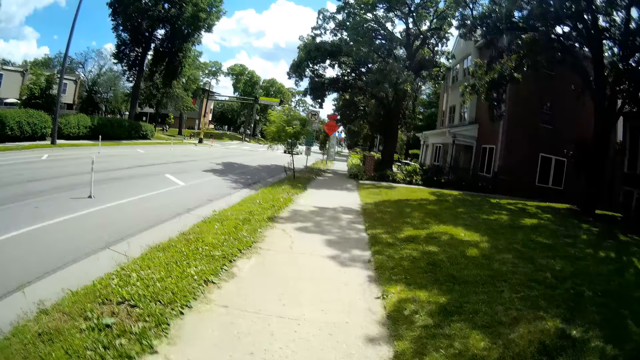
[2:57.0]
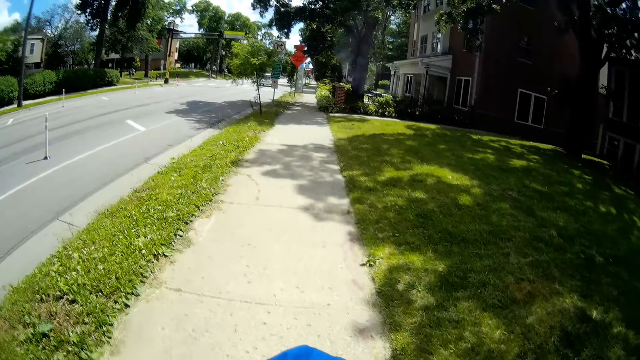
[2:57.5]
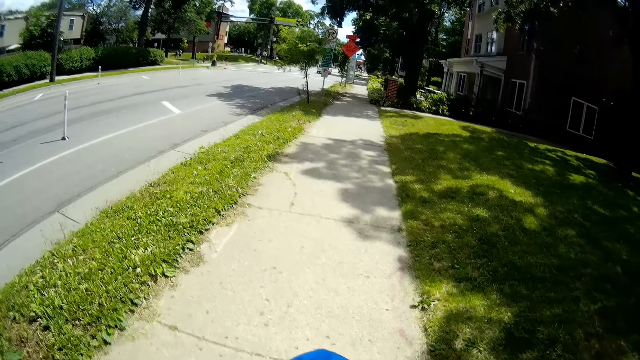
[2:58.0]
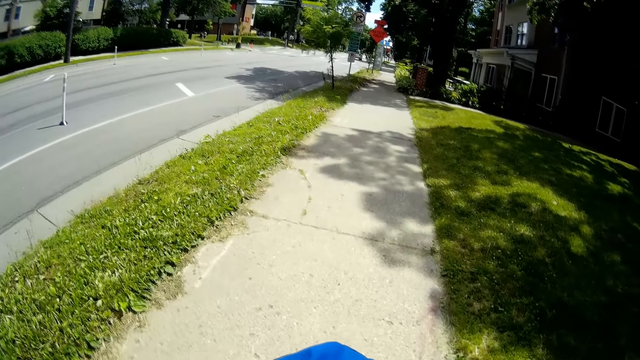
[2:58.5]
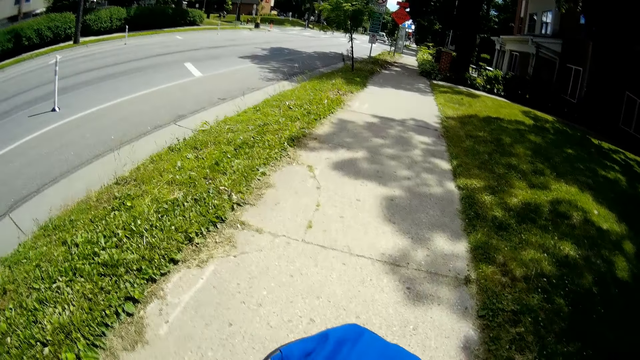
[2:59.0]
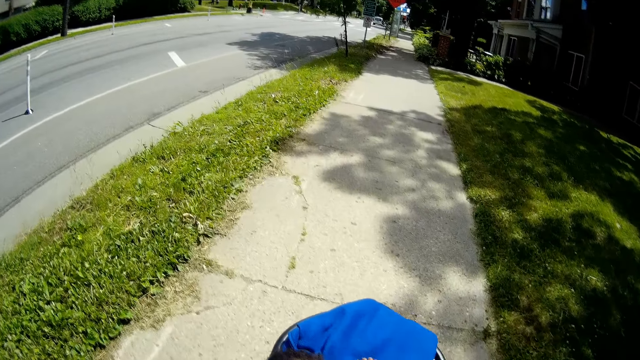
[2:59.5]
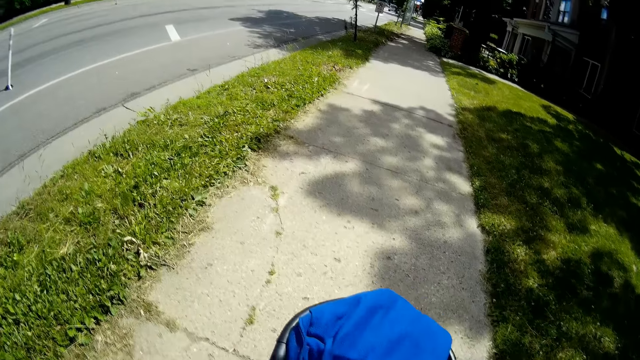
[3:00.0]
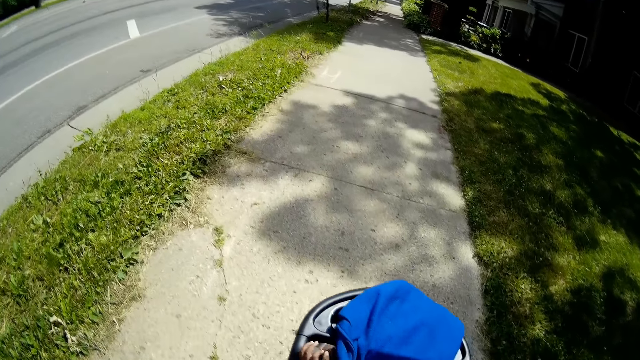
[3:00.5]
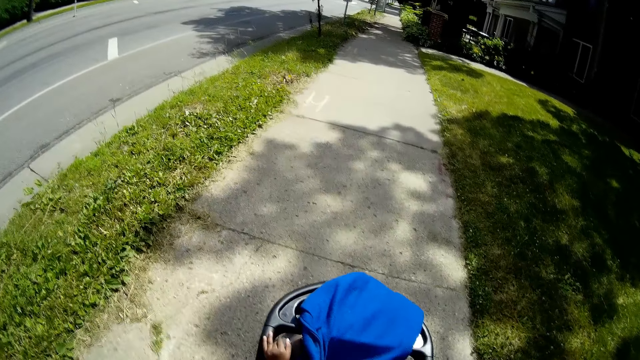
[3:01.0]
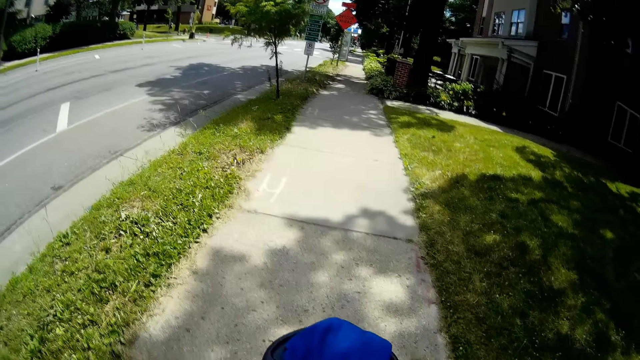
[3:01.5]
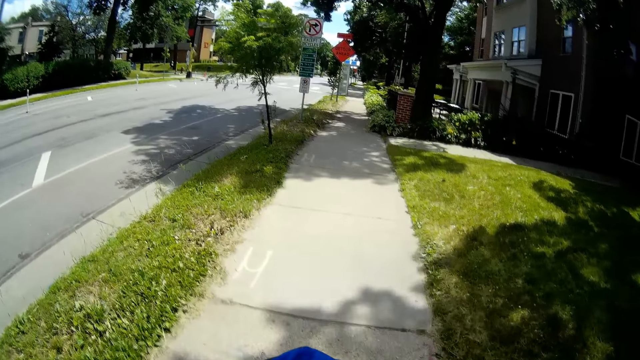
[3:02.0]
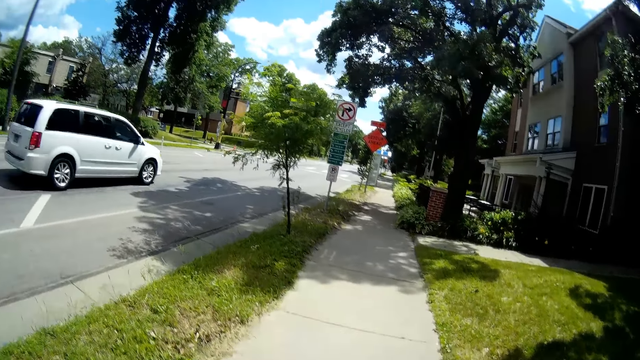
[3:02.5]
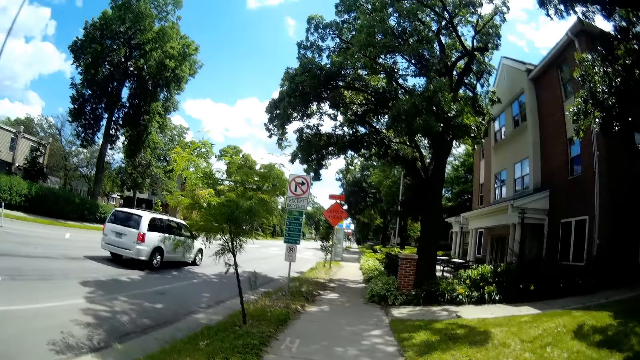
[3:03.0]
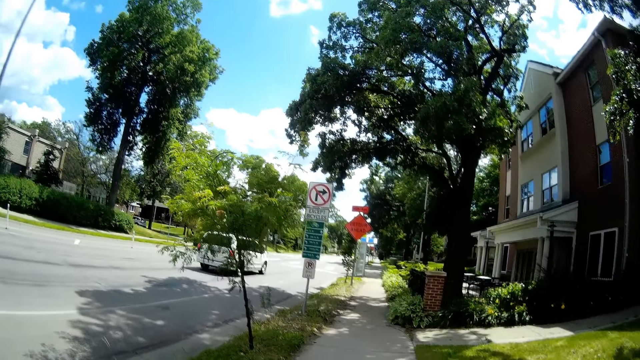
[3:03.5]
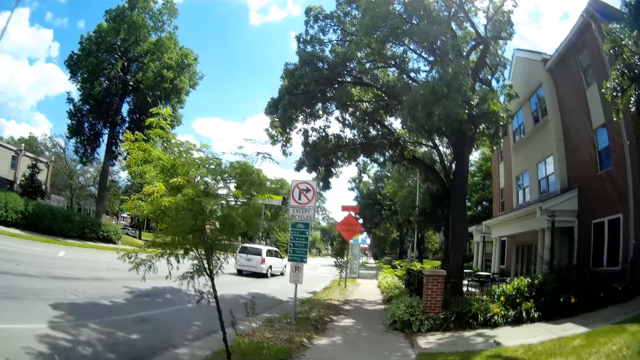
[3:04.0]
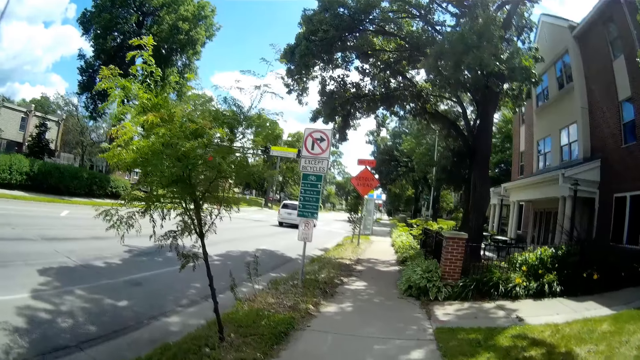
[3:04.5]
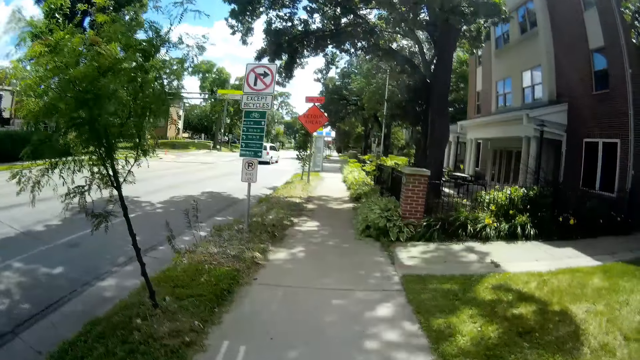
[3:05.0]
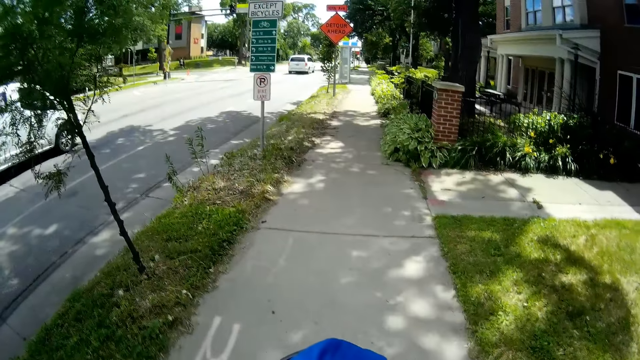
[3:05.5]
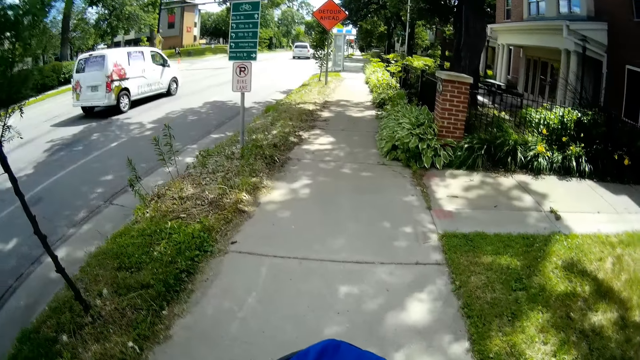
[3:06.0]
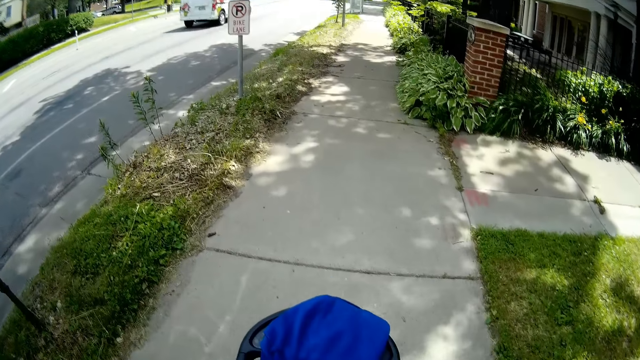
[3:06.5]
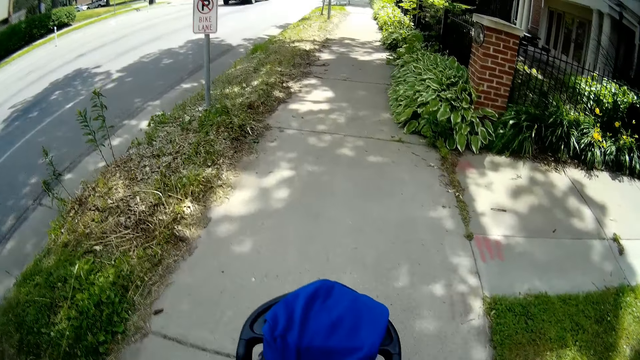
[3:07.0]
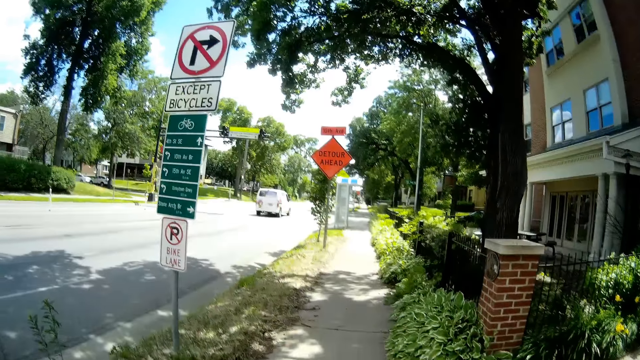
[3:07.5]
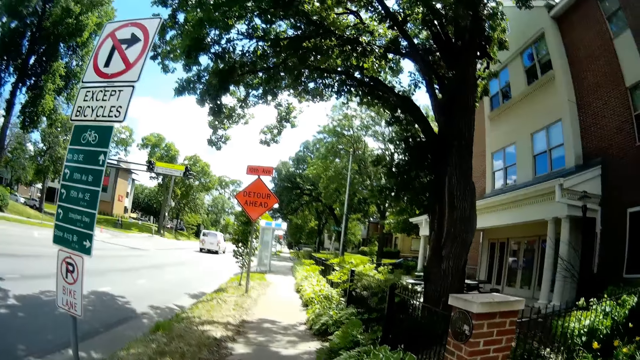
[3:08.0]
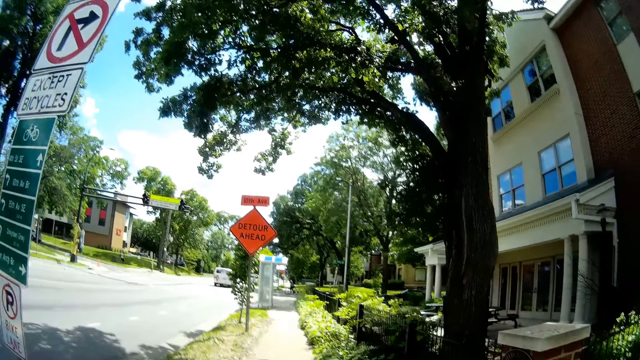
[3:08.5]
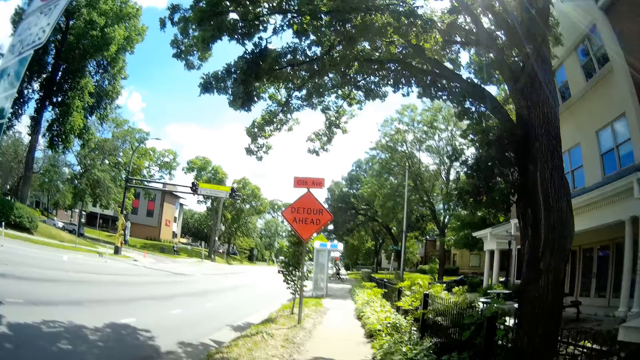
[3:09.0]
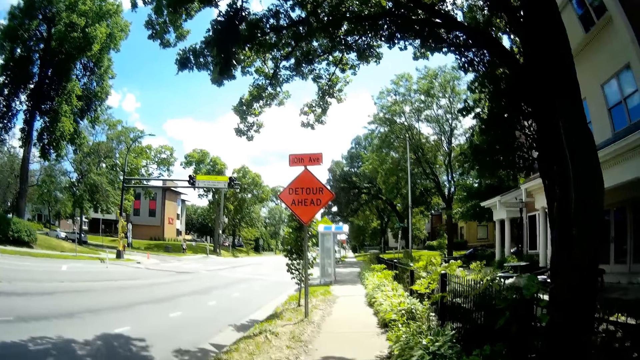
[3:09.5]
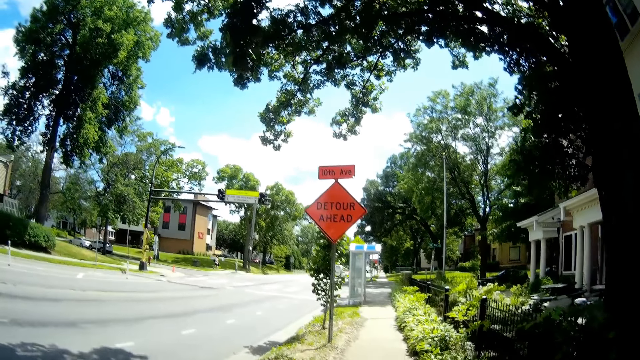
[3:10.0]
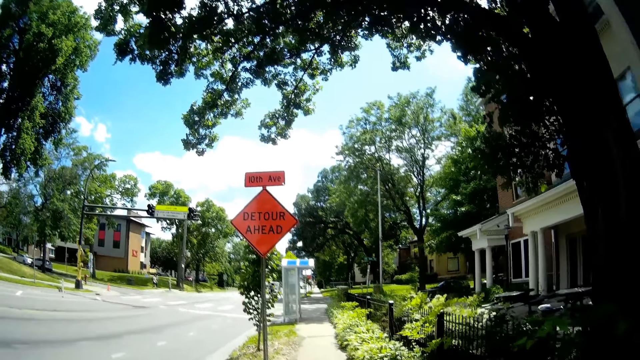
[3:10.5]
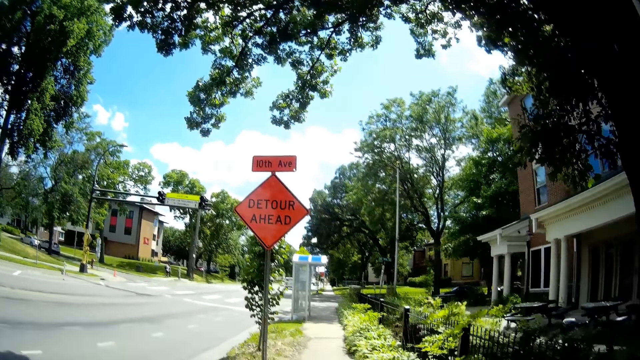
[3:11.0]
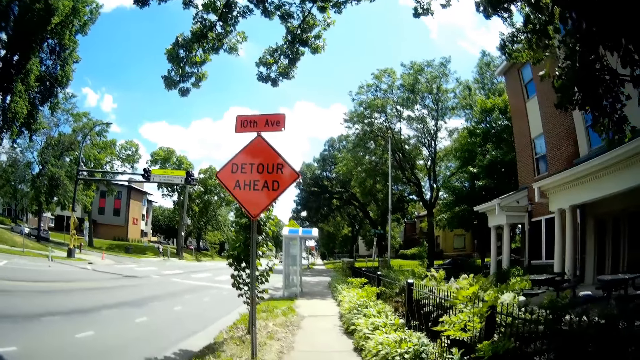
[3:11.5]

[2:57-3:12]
The camera wearer pushes a stroller. They walk. They push the stroller. They walk.

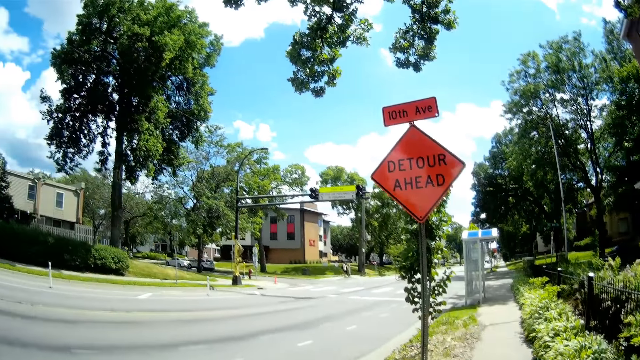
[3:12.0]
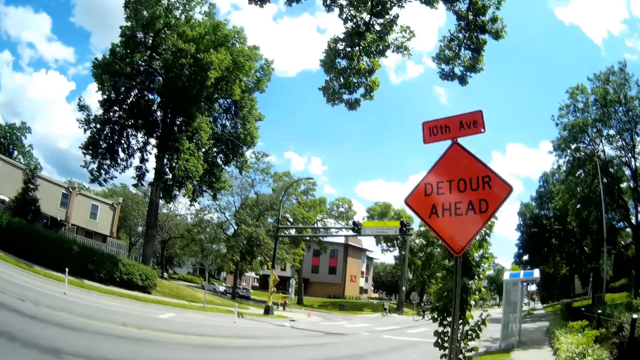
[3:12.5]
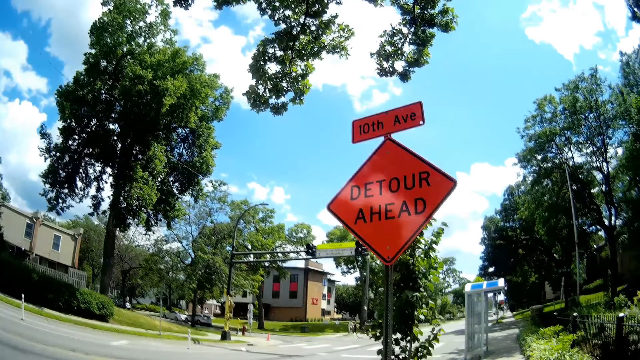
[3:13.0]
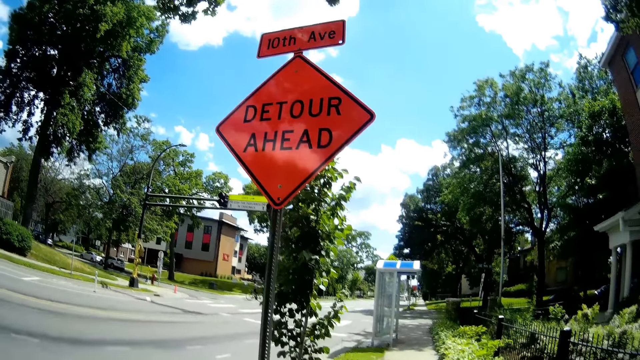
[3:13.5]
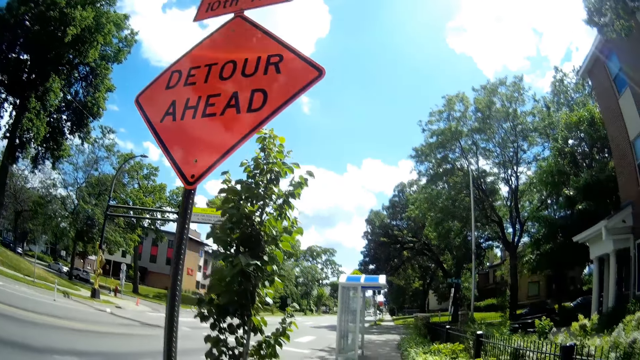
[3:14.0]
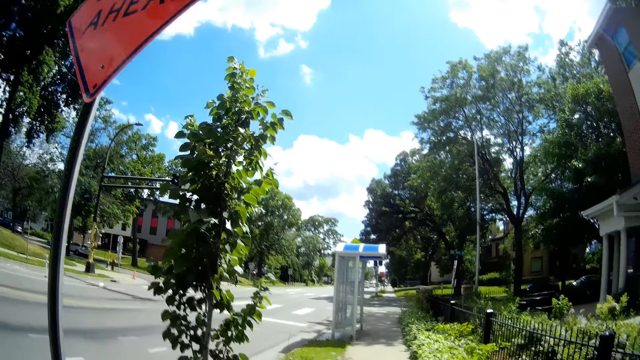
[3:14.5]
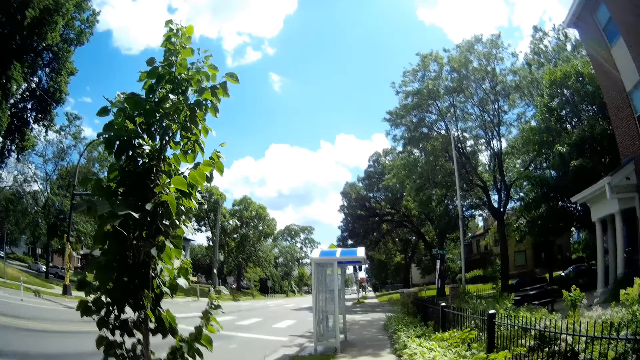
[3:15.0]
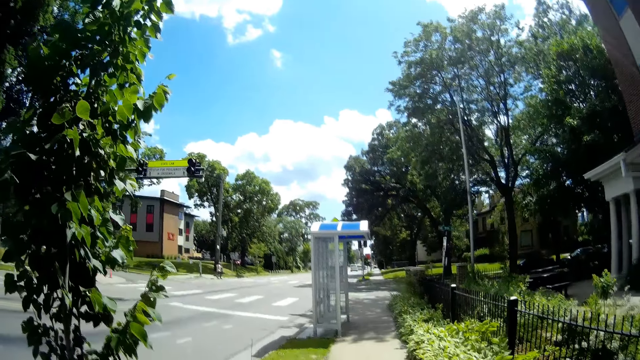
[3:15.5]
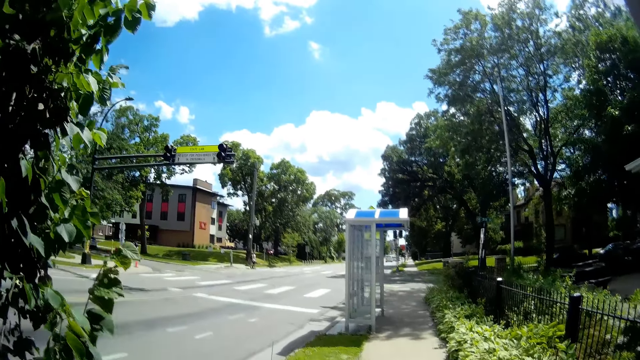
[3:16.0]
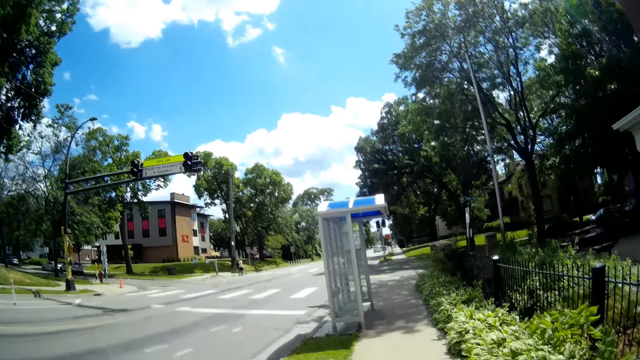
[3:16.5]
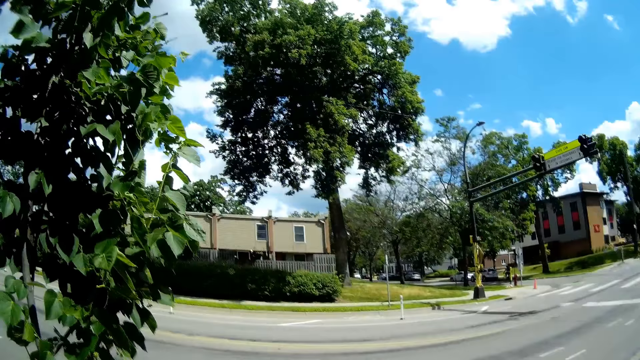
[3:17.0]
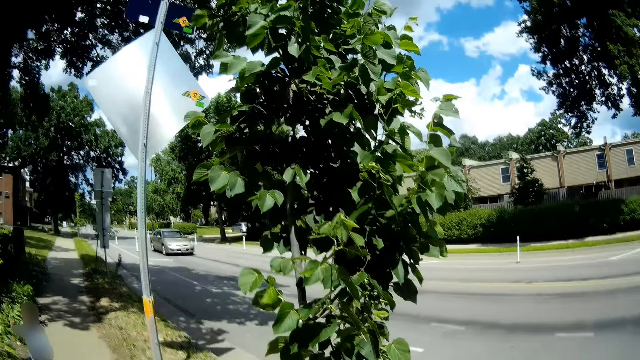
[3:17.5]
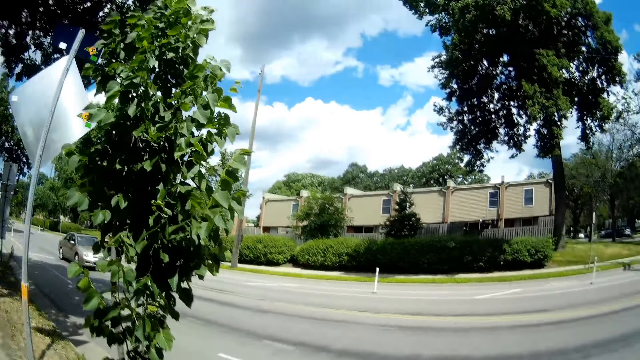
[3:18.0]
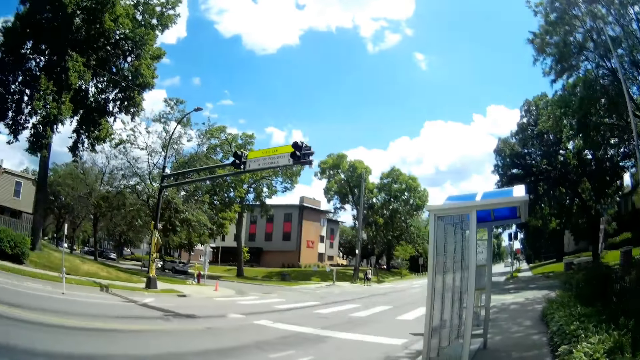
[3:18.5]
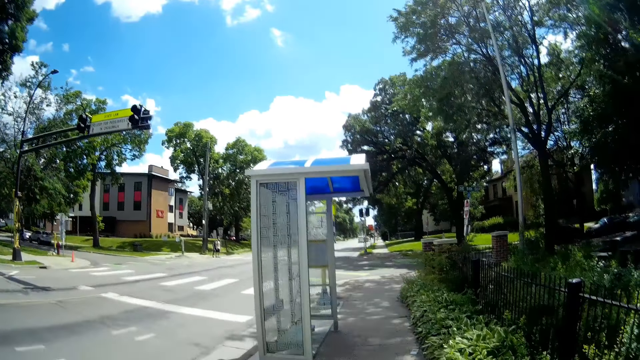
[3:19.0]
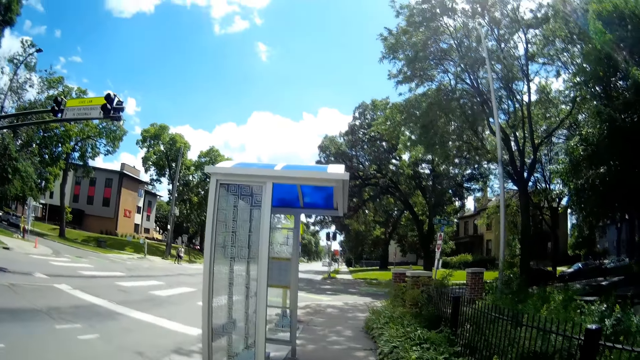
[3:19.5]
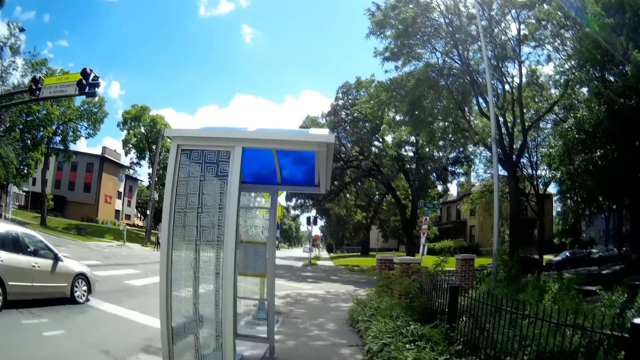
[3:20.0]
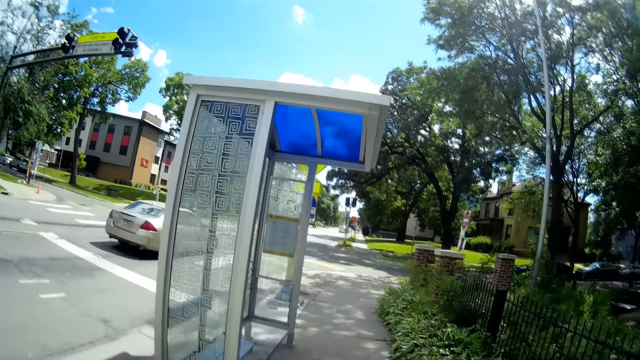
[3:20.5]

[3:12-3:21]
The camera wearer looks around.
